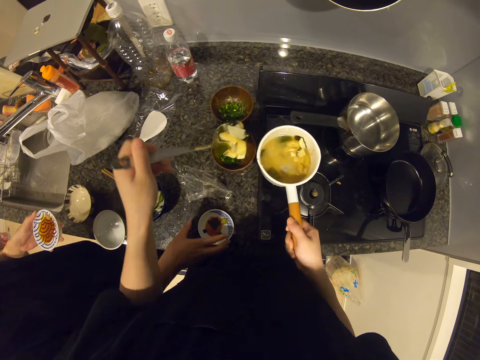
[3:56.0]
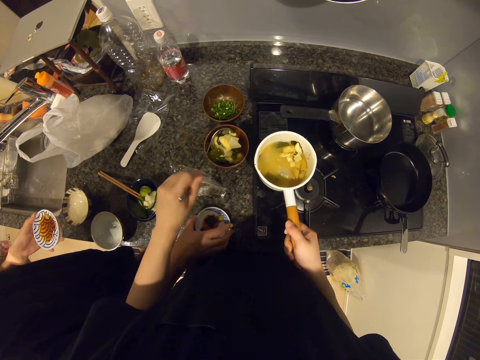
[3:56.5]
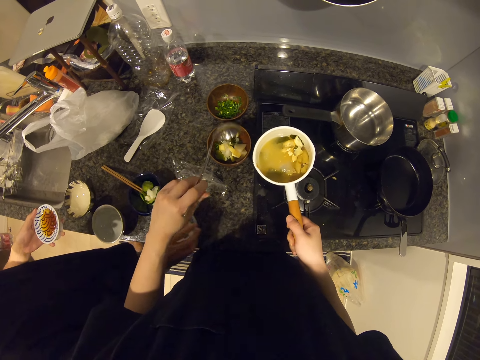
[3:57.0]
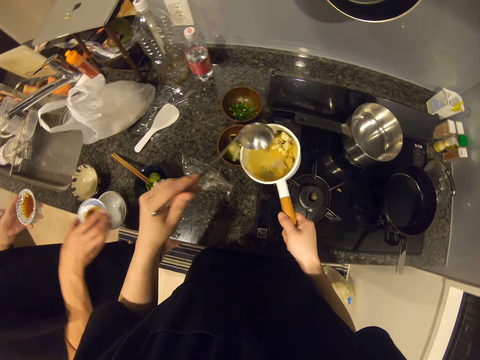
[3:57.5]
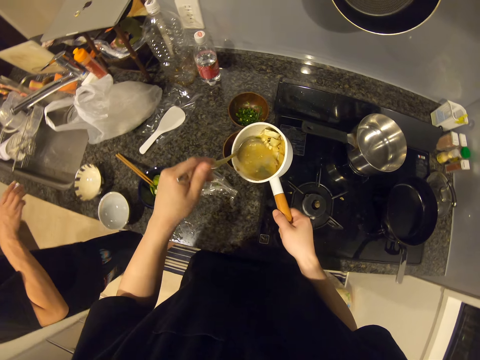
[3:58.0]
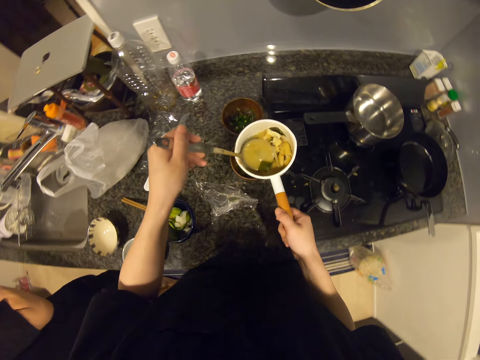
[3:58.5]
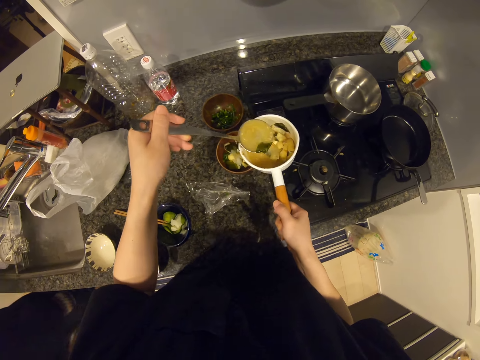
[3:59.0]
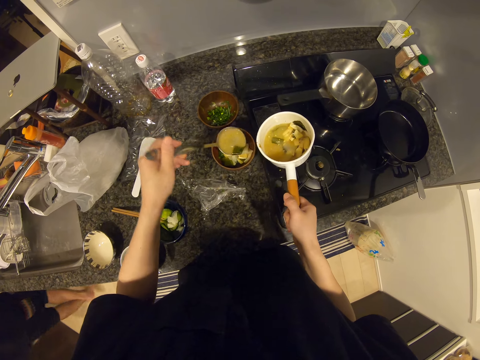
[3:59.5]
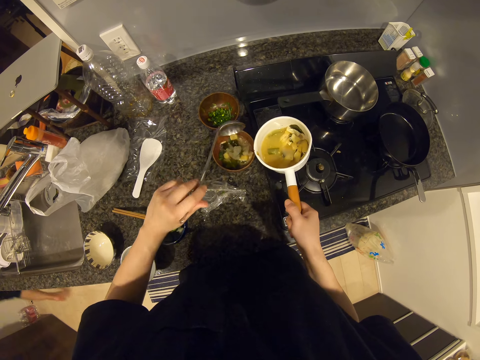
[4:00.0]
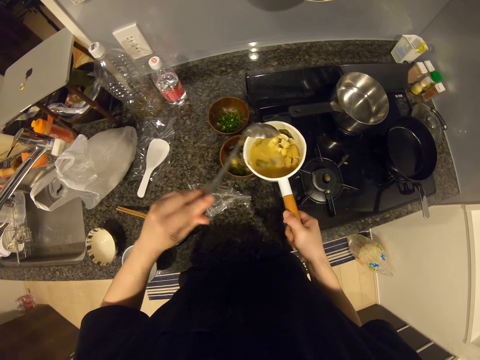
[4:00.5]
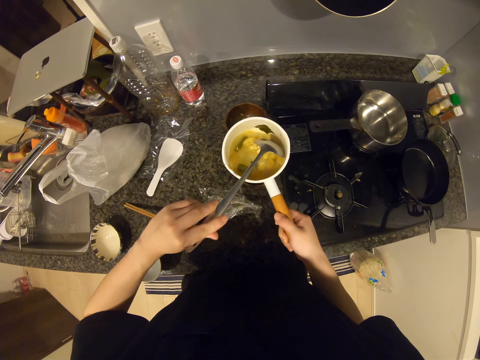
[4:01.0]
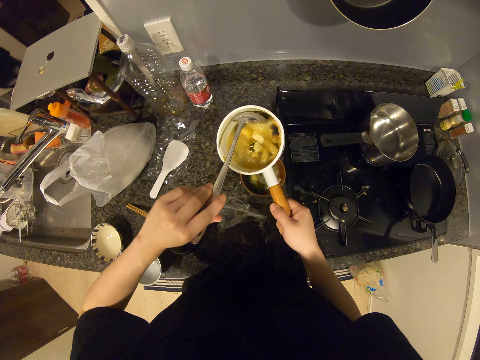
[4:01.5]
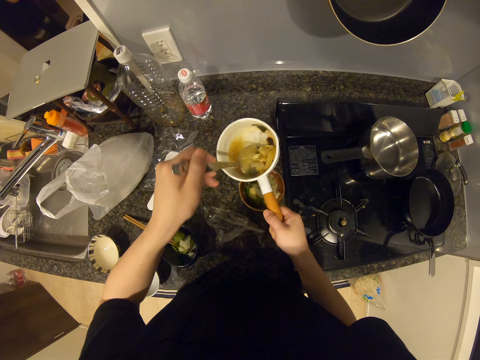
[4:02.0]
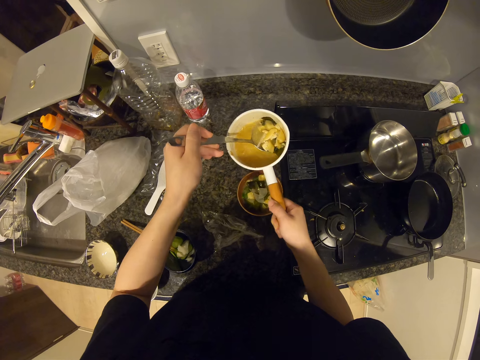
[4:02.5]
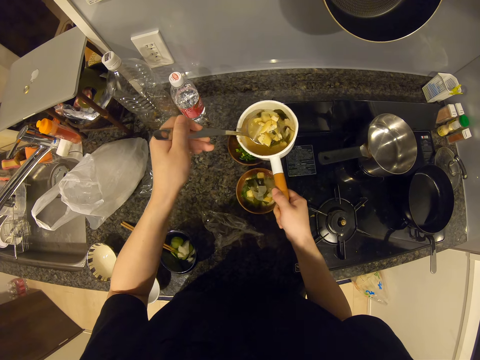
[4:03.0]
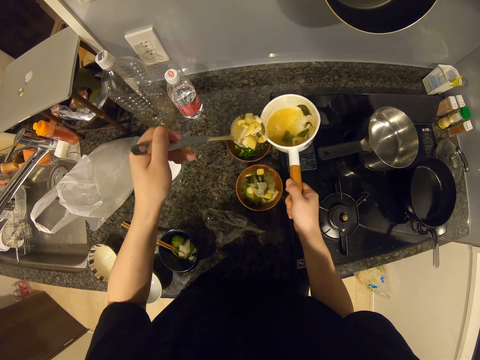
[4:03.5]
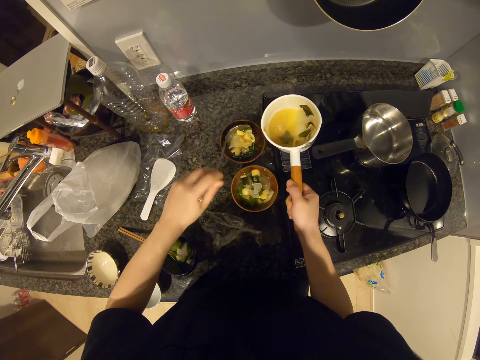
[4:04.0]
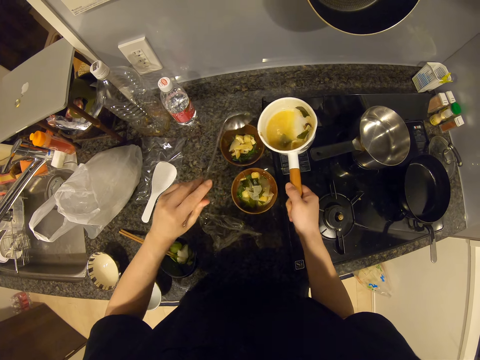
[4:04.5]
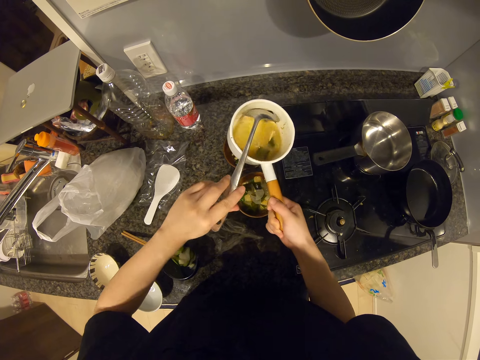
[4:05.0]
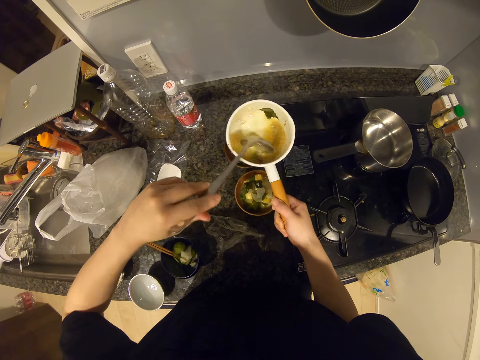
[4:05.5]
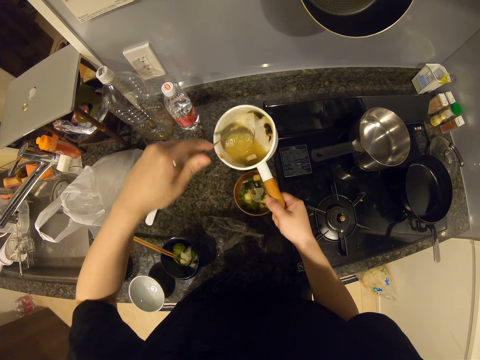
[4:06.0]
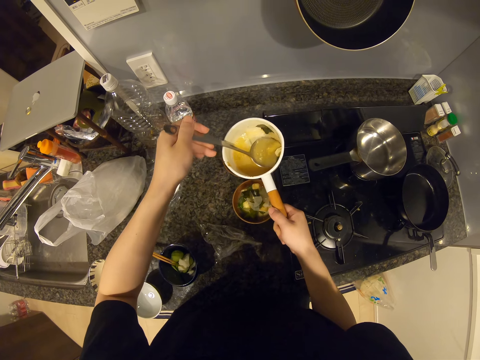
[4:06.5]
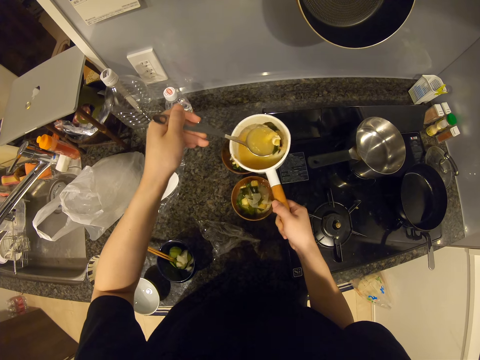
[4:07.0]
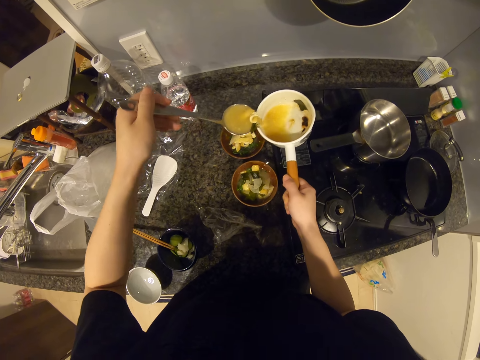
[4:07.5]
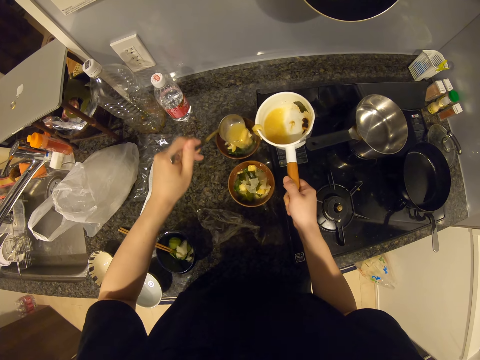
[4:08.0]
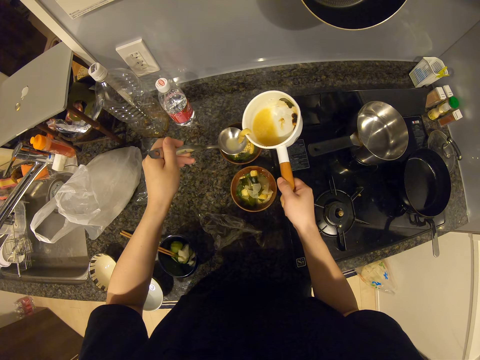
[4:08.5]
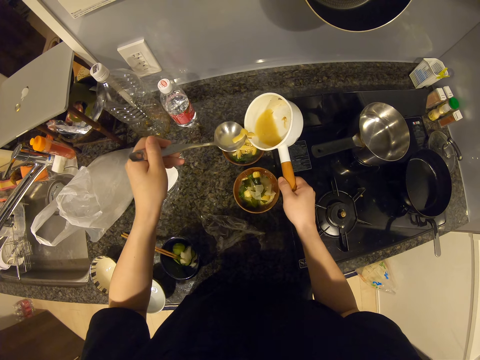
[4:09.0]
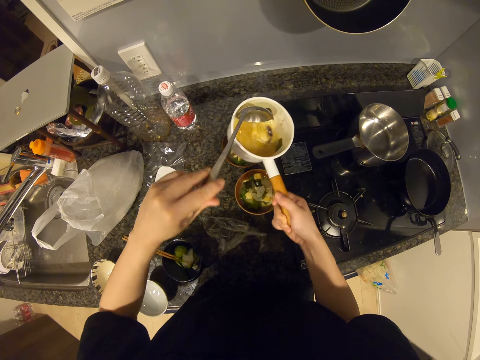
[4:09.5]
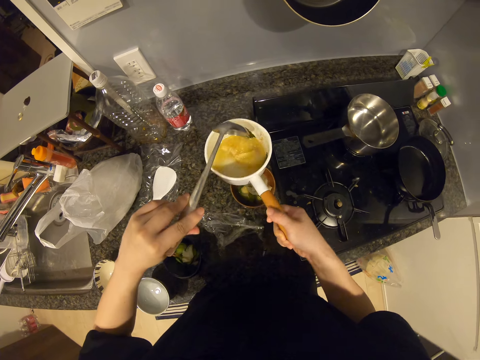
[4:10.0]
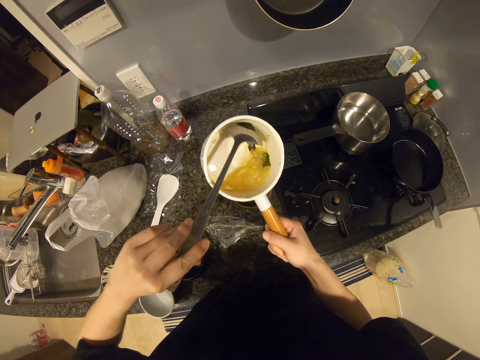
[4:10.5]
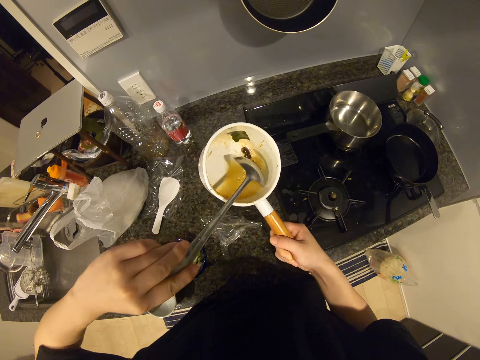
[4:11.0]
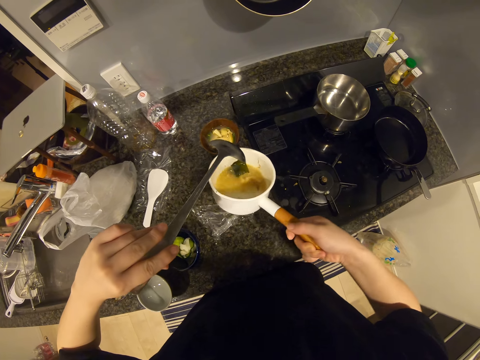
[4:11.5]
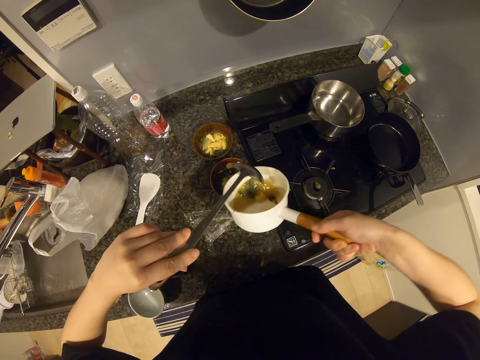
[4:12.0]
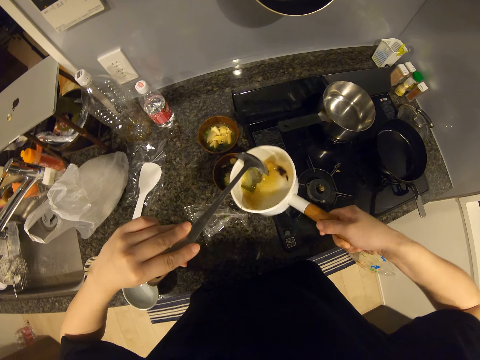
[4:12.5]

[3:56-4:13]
The camera wearer pours the soup in the spoon in her left hand into the vegetable bowl on the countertop. She scoops dumpling soup from the pot with the spoon in her left hand. A man walks. The camera wearer pours the soup in the spoon in her left hand into the vegetable bowl on the countertop. She scoops dumpling soup from the pot with the spoon in her left hand. She pours the soup in the spoon in her left hand into the other vegetable bowl on the countertop. She scoops dumpling soup from the pot with the spoon in her left hand. She pours the soup in the spoon in her left hand into the other vegetable bowl on the countertop. She shakes the soup pot in her right hand.

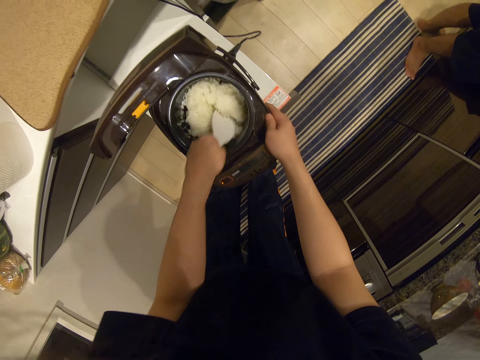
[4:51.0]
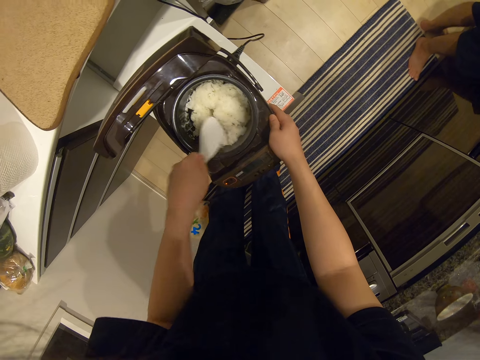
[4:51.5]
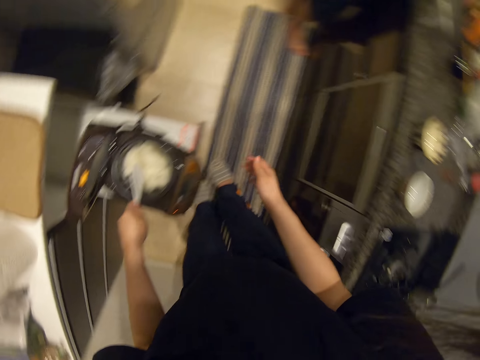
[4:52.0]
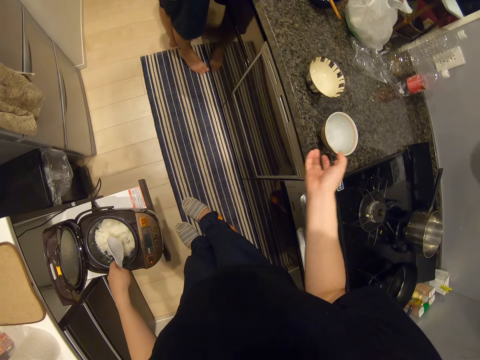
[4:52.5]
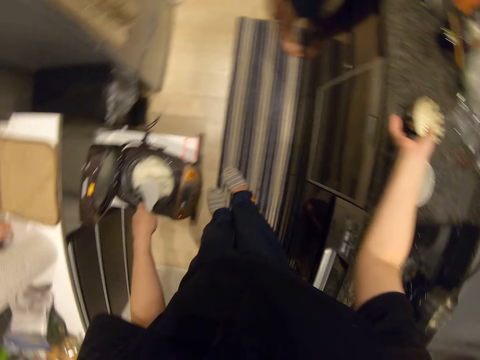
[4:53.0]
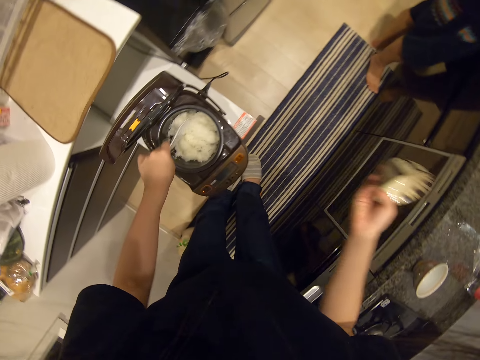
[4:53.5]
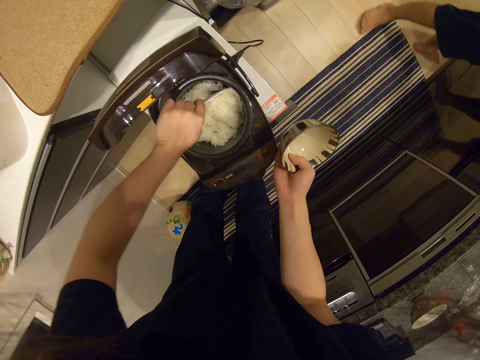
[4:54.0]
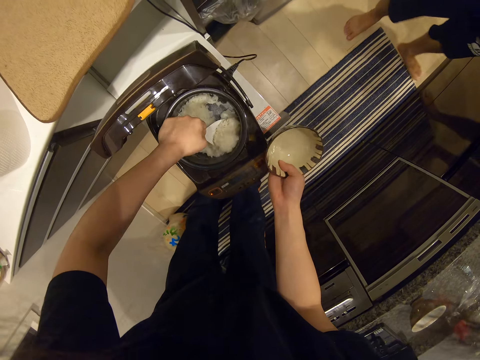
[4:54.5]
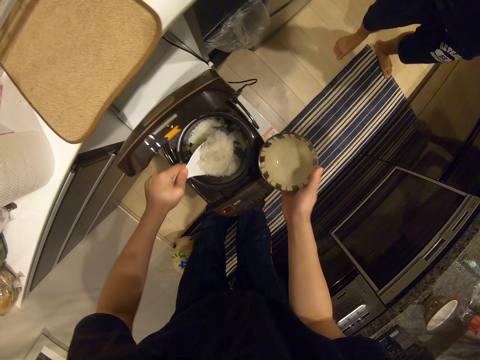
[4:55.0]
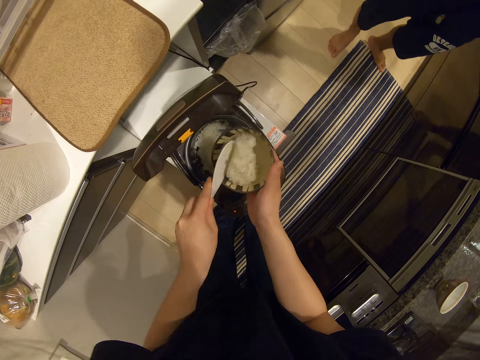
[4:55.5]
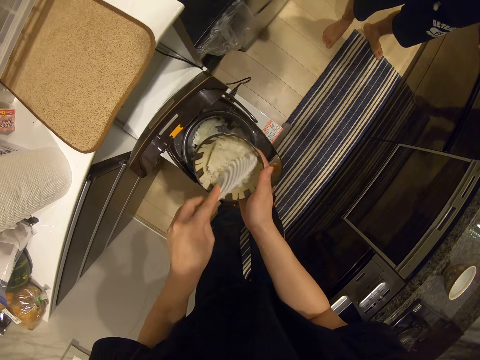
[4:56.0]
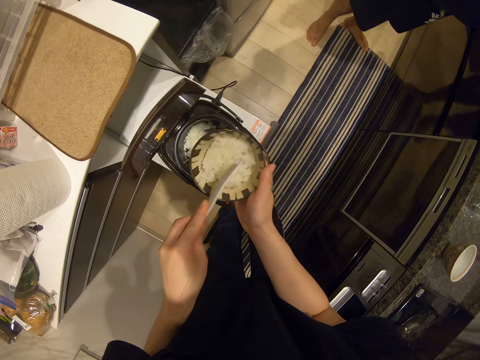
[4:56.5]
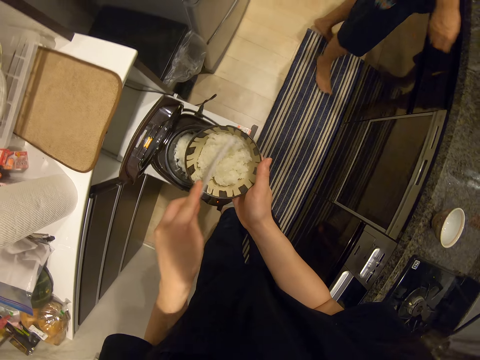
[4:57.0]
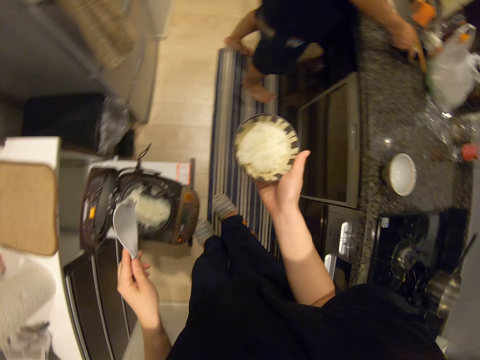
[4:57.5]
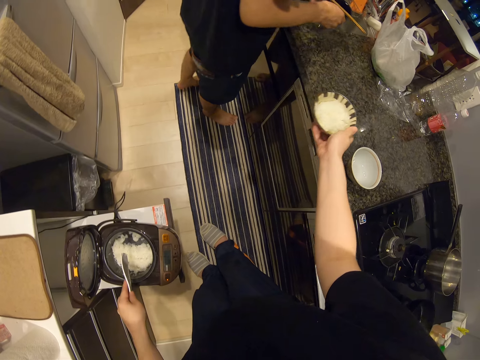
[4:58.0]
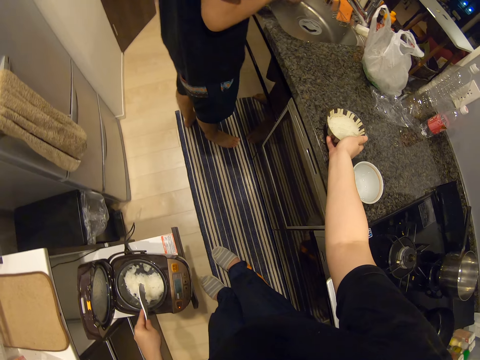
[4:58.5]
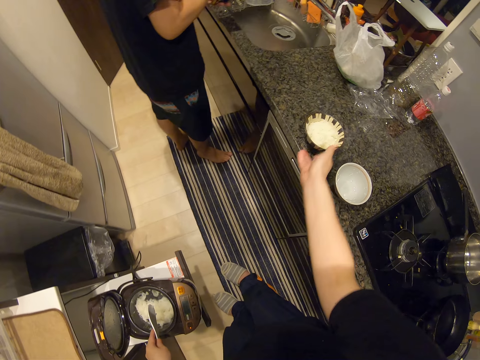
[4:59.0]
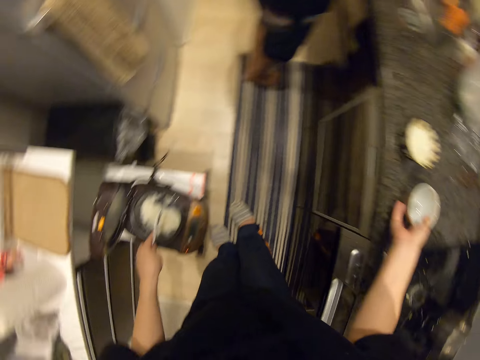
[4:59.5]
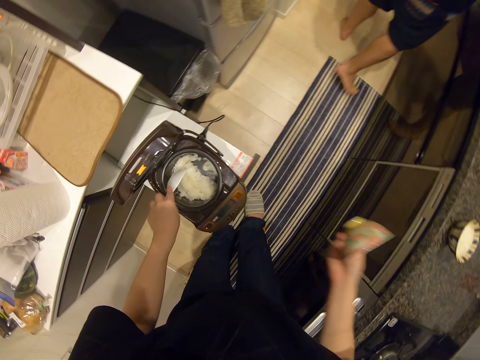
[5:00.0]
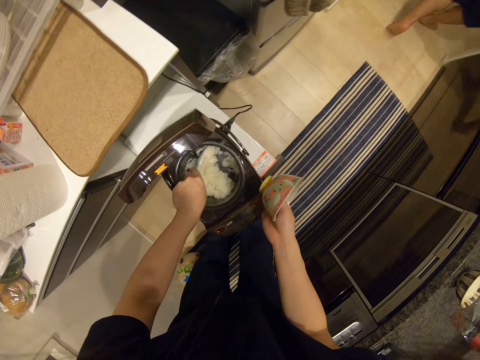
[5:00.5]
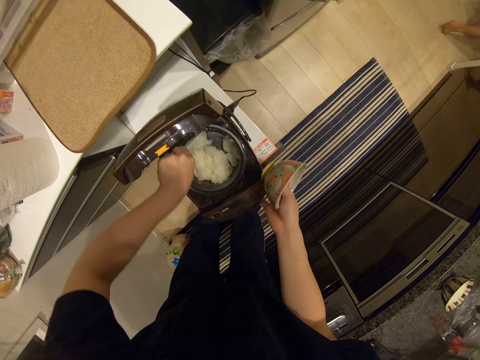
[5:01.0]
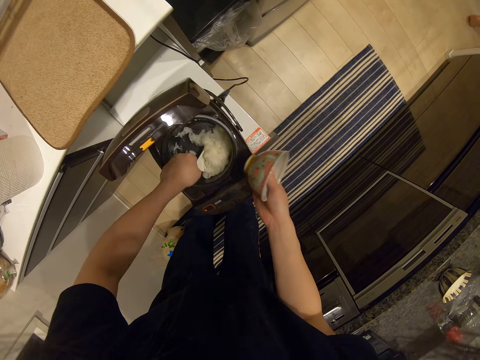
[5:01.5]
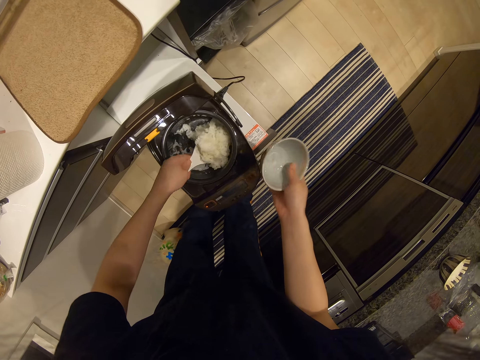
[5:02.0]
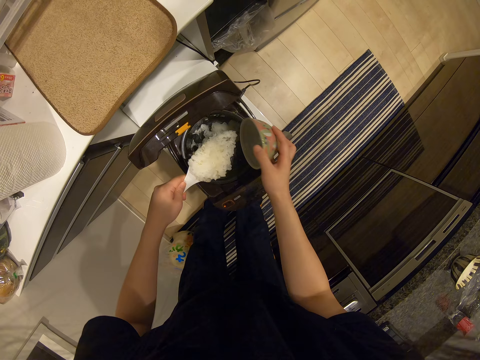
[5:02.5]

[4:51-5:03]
The camera wearer talks. She picks up a rice bowl on the countertop with her right hand. She scoops rice from the rice cooker with the spoon in her left hand. She pours rice into the rice bowl in her right hand. She puts the rice bowl in her right hand on the countertop. She picks up the second rice bowl on the countertop with her right hand. She scoops rice from the rice cooker with the spoon in her left hand. A man walks in the kitchen. The camera wearer pours rice into the rice bowl in her right hand.
